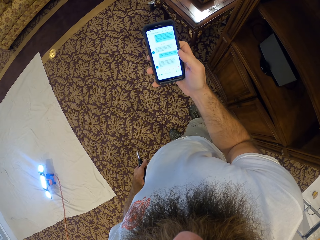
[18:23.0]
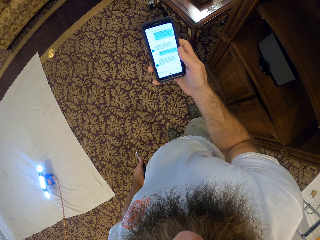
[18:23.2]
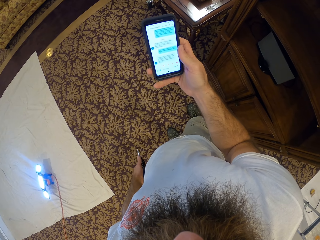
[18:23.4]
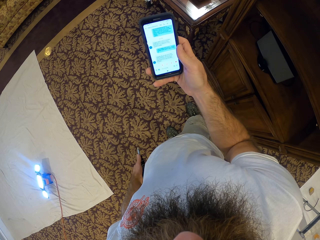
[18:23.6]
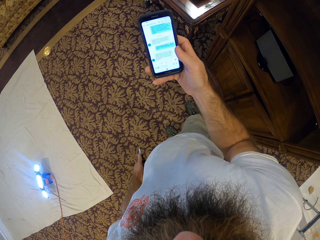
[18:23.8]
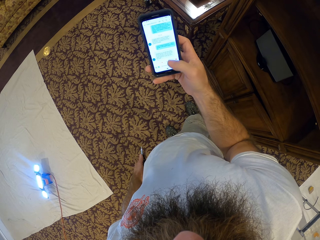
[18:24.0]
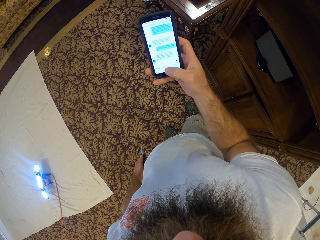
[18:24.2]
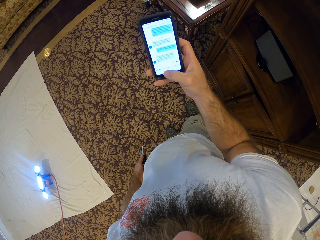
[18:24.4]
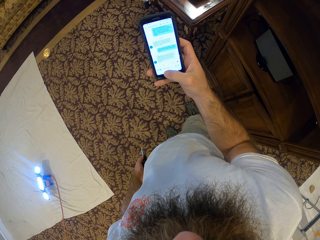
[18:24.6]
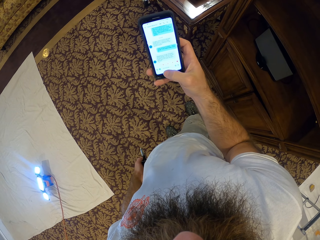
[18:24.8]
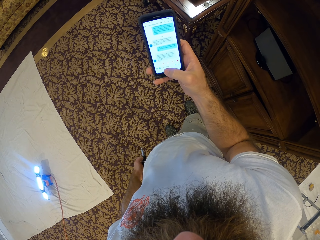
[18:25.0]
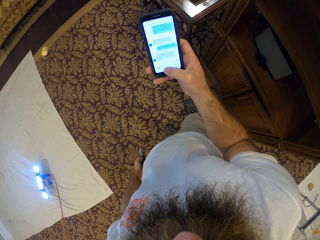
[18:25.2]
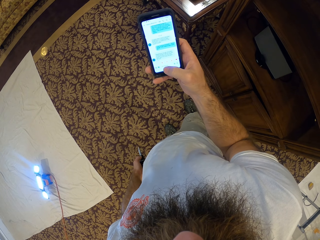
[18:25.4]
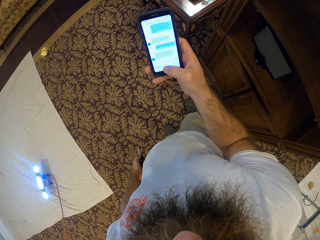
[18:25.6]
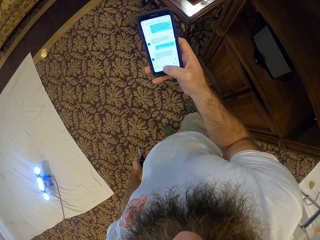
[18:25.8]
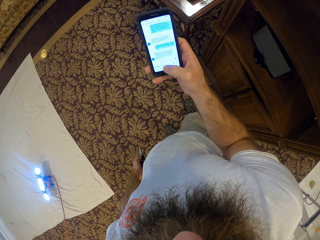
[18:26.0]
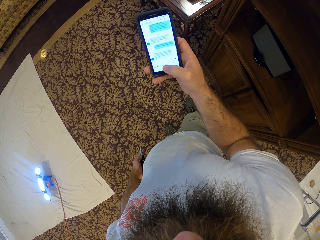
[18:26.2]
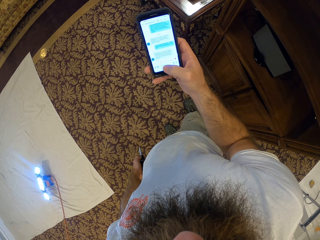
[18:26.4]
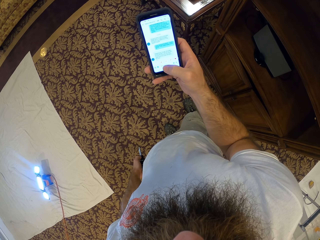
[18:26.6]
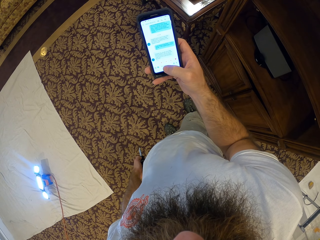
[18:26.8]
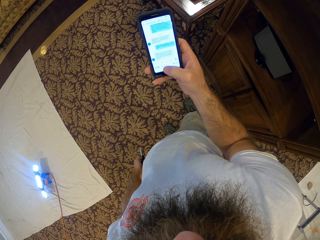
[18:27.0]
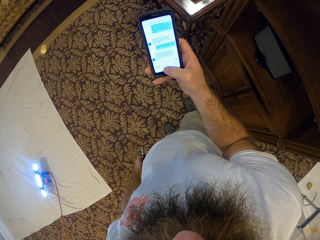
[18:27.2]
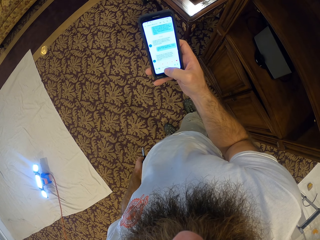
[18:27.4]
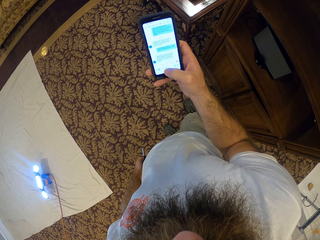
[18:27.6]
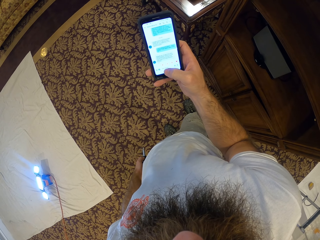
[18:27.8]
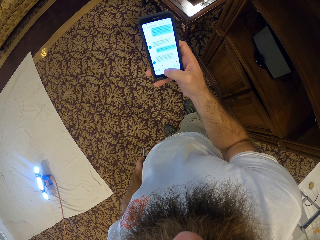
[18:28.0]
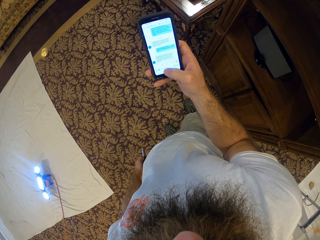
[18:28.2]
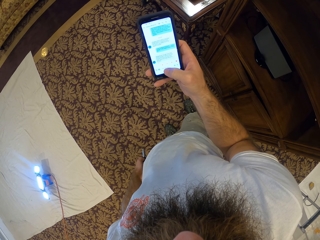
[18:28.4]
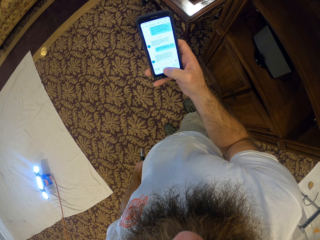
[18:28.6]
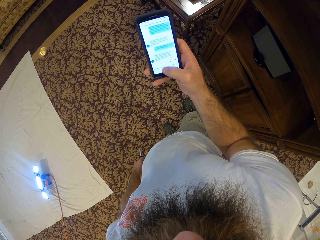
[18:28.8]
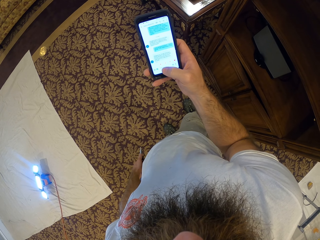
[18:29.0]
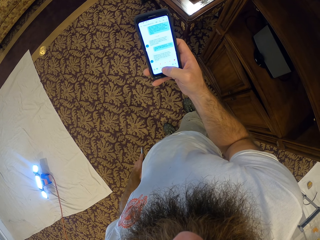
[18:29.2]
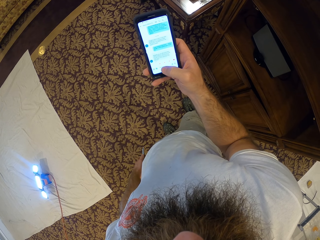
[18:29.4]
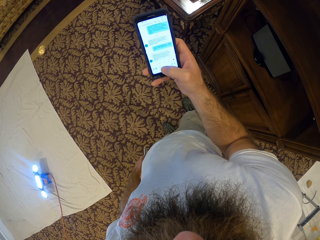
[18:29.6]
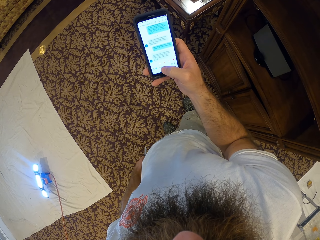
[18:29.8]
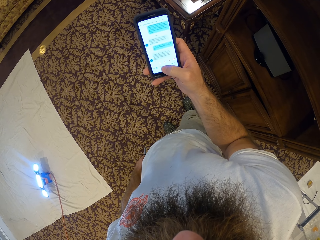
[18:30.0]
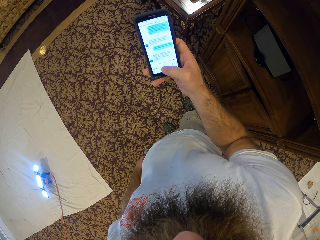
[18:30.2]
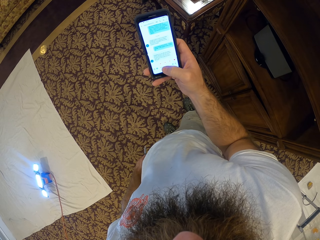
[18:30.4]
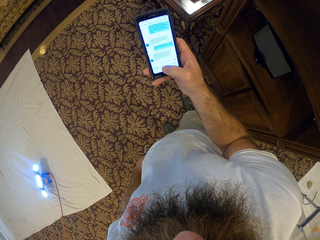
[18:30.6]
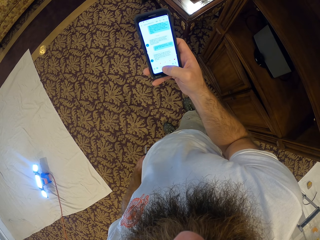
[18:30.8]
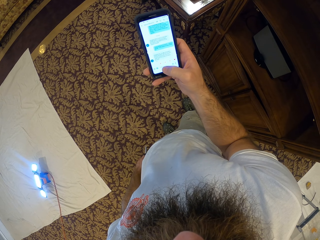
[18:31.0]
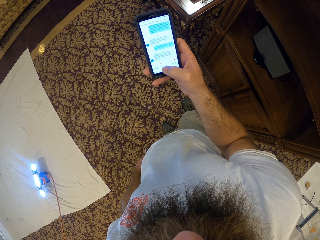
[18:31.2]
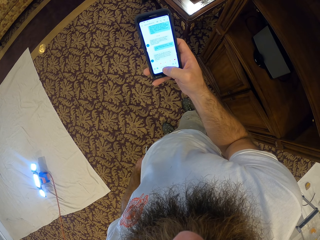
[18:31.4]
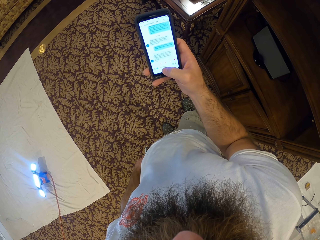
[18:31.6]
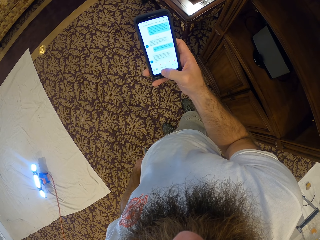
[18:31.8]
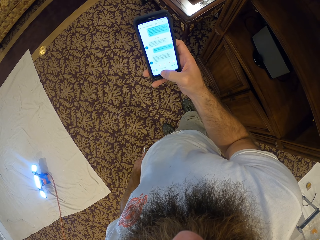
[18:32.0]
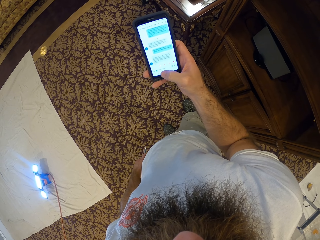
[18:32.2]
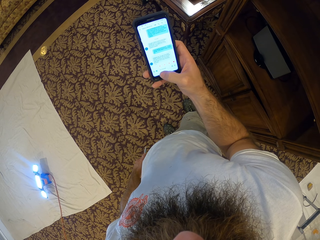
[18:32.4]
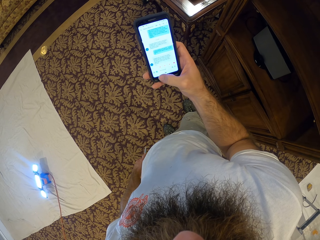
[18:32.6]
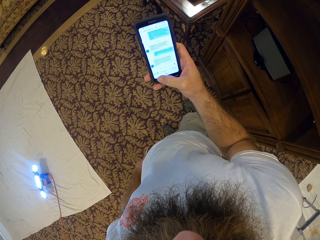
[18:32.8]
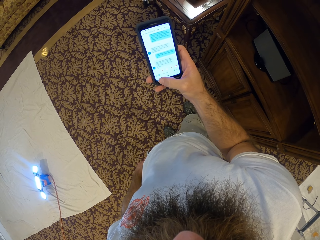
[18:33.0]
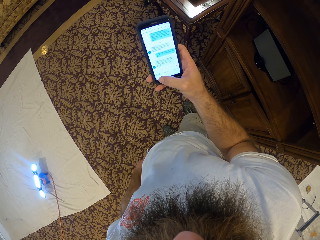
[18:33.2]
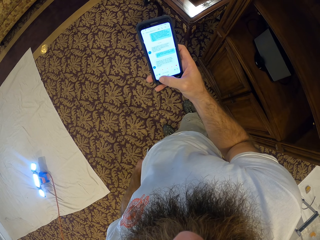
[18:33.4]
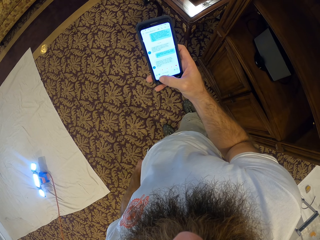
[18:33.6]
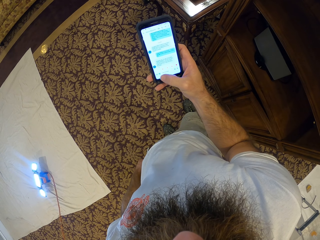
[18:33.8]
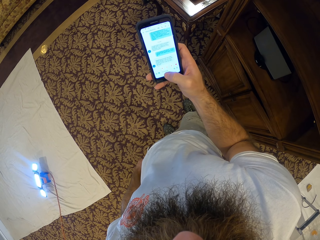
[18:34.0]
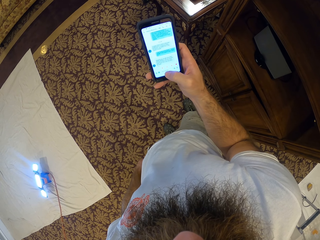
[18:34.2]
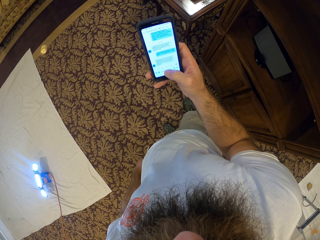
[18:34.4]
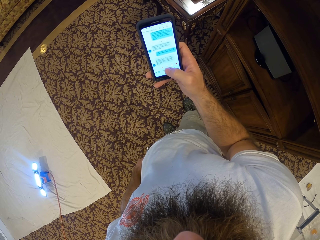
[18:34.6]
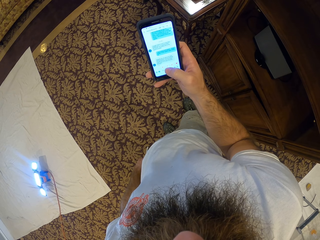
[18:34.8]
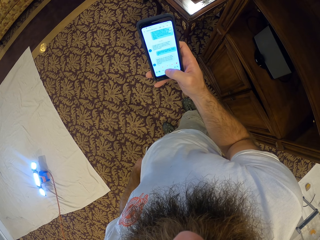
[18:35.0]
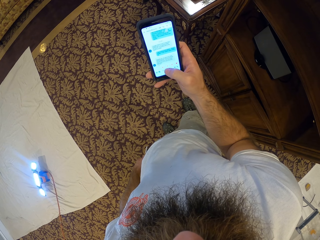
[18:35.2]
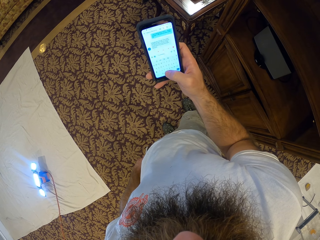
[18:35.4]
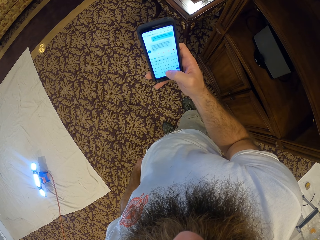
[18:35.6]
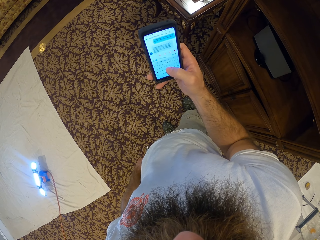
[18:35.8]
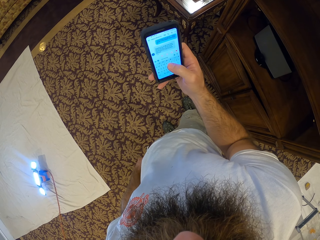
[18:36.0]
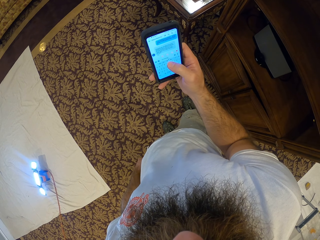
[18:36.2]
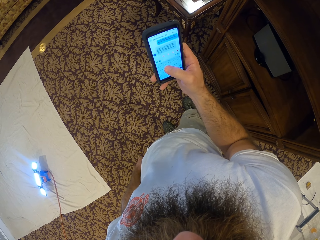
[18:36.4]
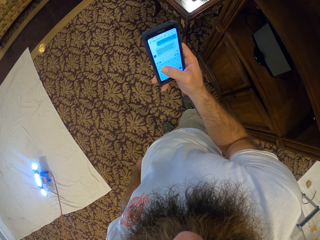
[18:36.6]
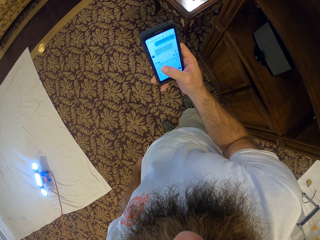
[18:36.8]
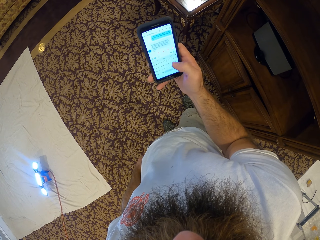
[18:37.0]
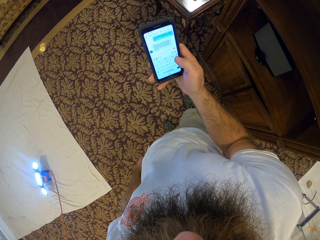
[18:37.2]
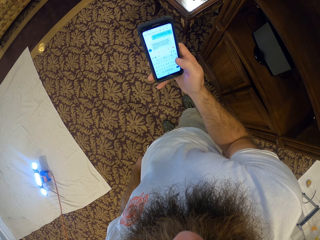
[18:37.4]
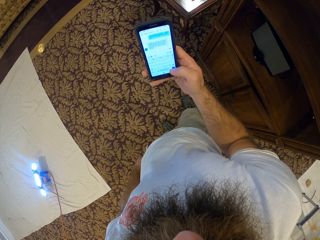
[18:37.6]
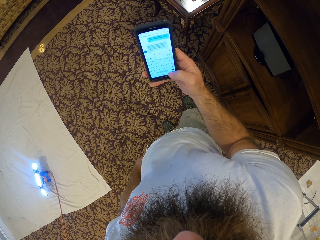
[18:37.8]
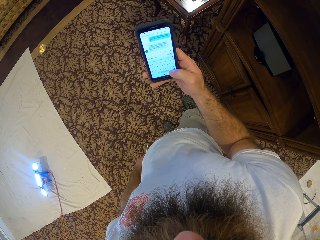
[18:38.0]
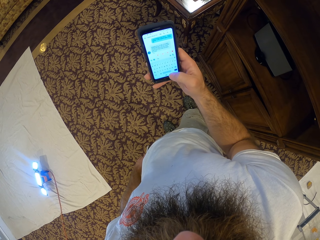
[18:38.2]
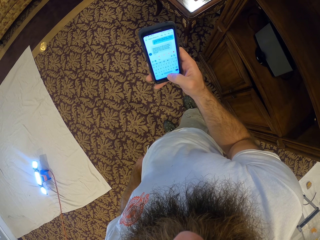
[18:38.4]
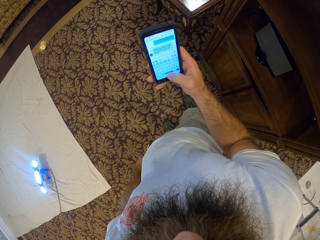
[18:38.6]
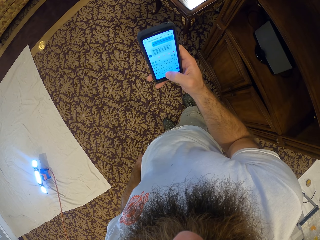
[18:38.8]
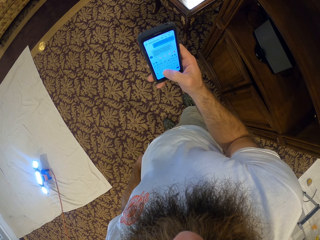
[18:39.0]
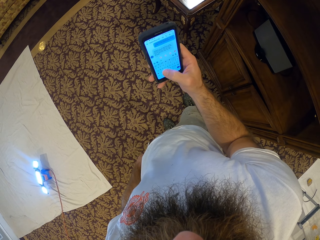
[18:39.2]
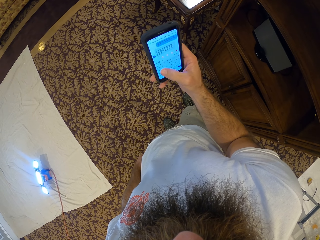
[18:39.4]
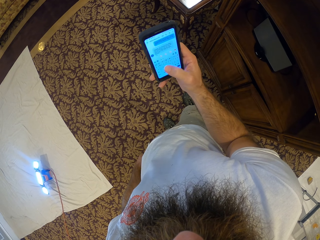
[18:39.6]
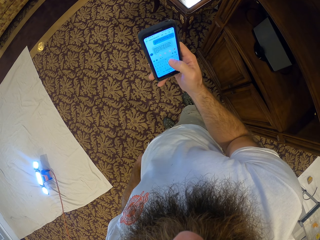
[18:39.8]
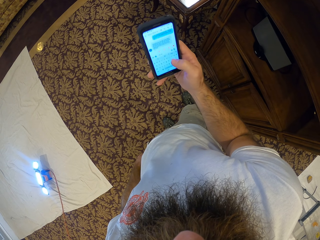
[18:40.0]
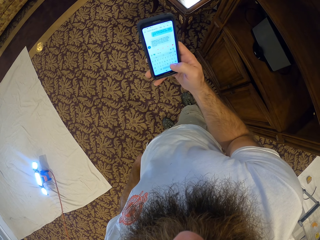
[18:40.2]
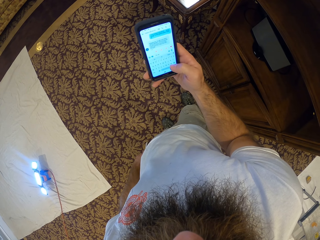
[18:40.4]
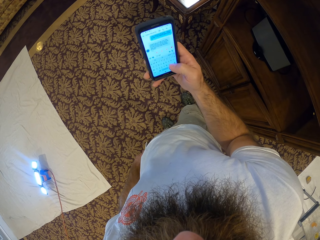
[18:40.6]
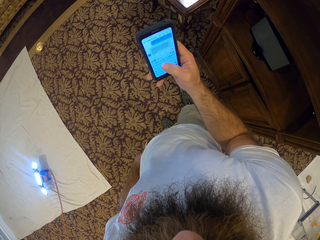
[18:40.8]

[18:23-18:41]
The camera wearer stares at the phone. They operate the phone.

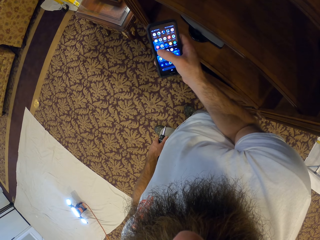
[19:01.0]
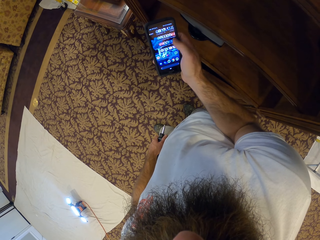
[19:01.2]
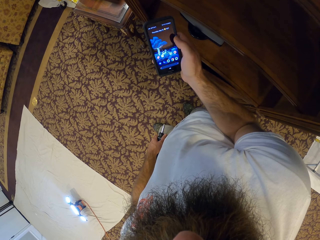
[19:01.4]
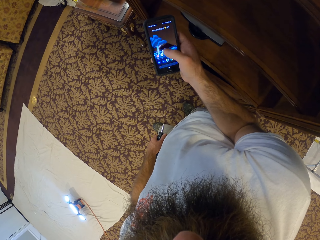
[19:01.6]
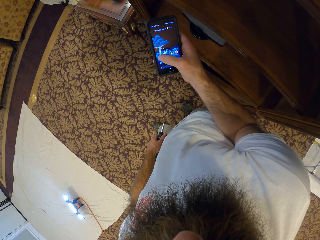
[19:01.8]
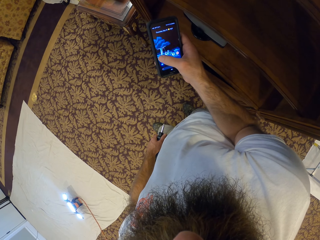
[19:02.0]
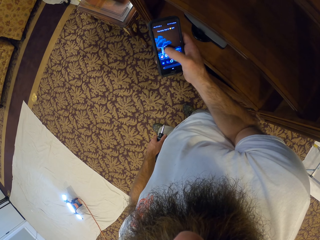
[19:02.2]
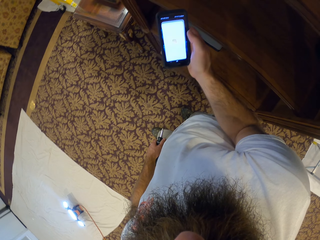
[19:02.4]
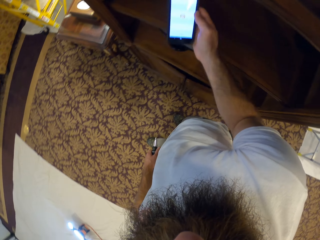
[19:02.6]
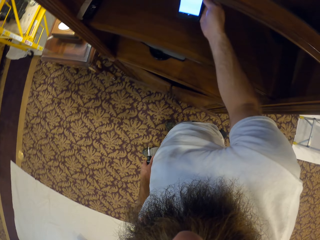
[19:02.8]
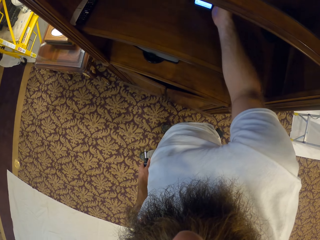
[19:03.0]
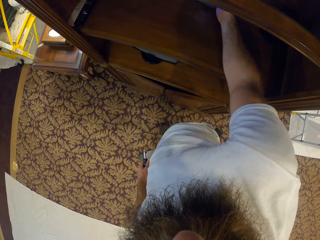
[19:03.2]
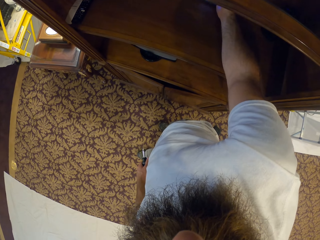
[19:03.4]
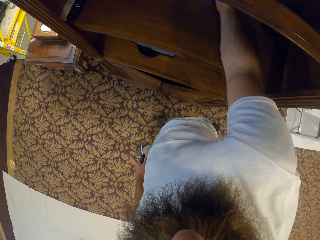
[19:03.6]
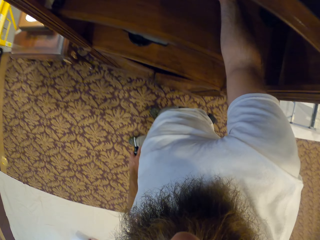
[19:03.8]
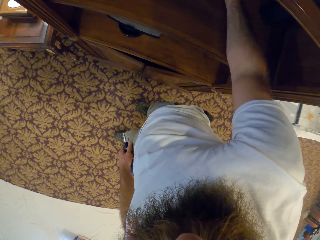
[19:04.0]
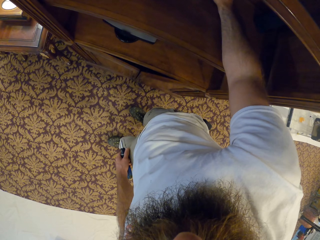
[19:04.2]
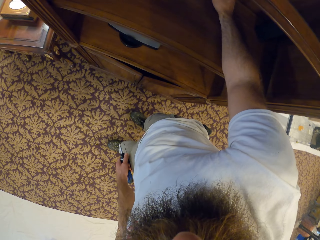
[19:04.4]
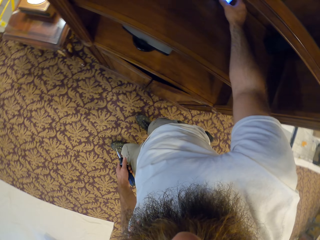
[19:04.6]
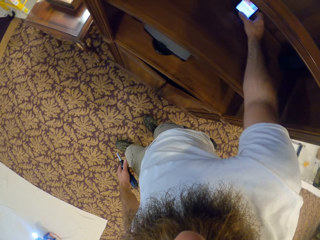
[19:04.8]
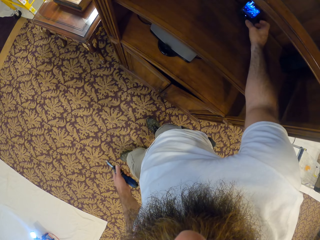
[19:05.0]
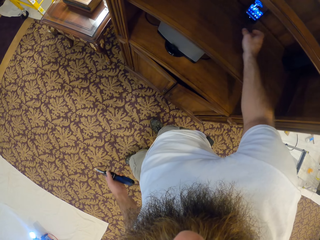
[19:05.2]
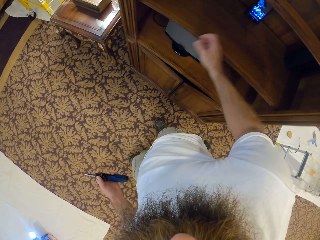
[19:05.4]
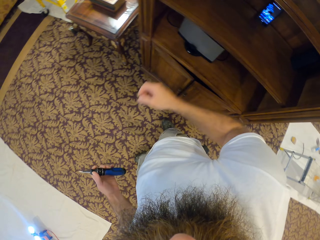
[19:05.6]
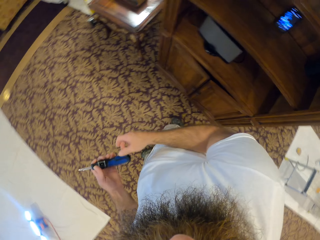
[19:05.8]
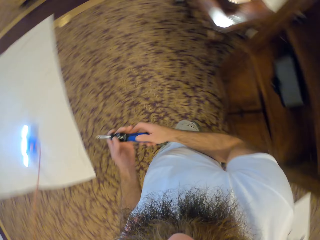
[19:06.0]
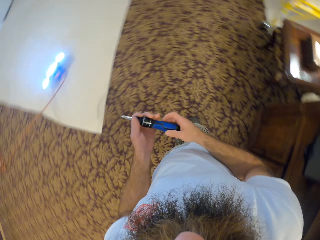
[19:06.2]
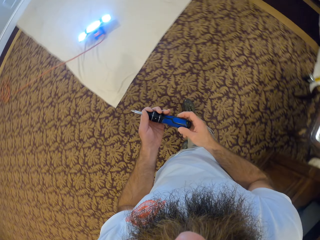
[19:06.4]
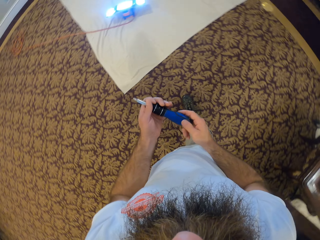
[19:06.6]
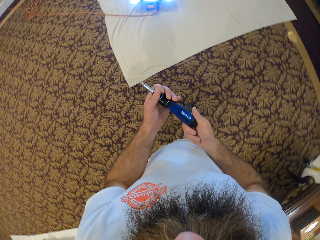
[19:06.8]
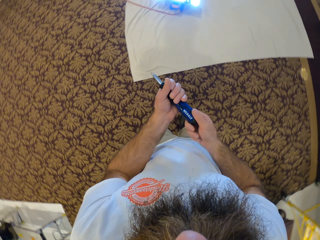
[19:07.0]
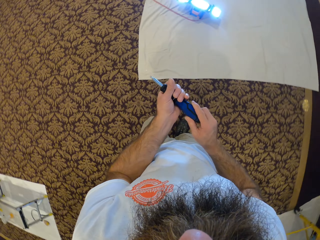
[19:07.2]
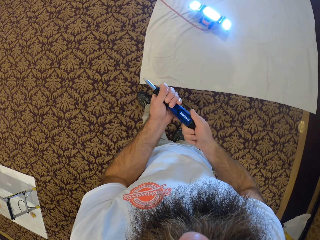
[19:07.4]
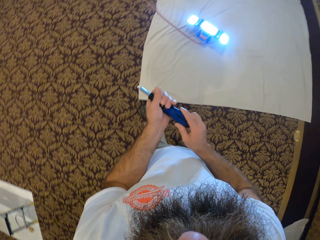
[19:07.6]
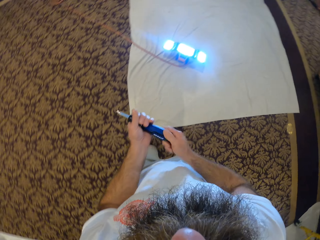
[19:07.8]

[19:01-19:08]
The camera wearer drops the phone on the shelf with his right hand.
